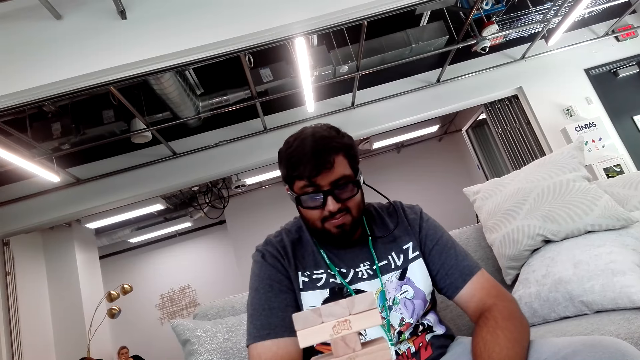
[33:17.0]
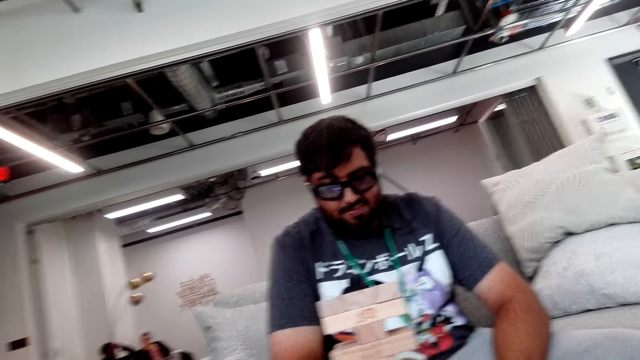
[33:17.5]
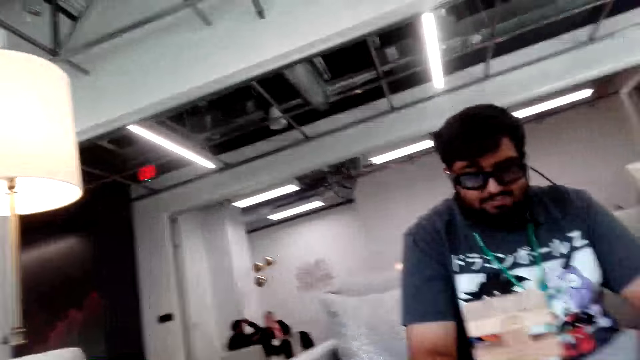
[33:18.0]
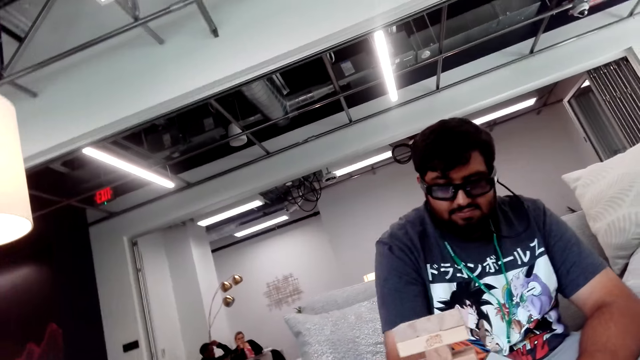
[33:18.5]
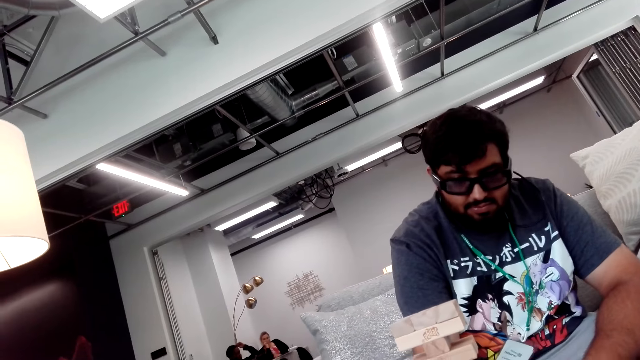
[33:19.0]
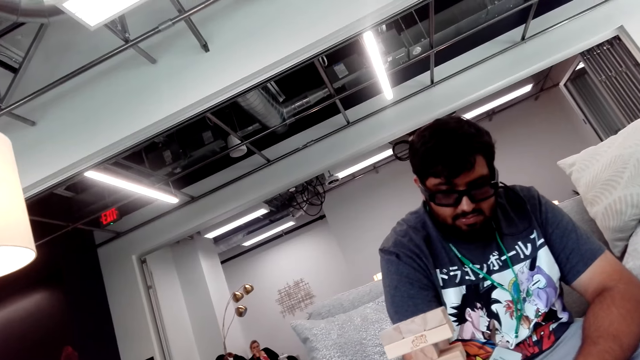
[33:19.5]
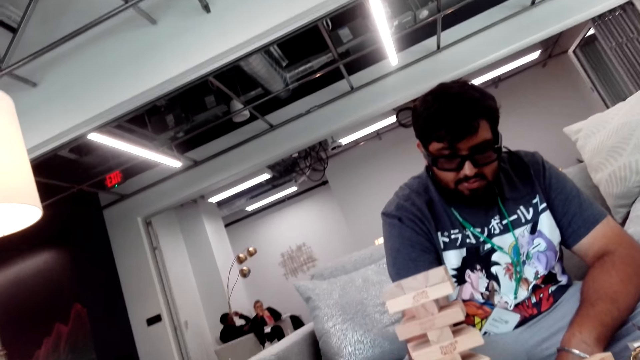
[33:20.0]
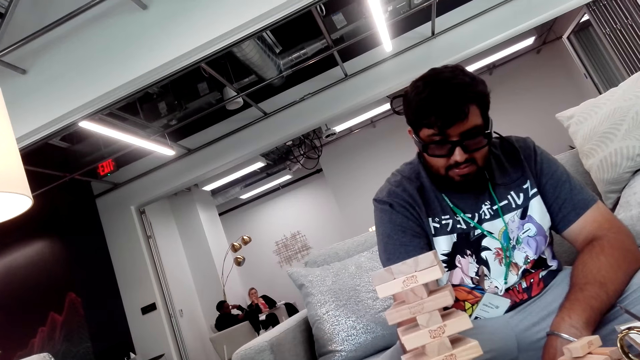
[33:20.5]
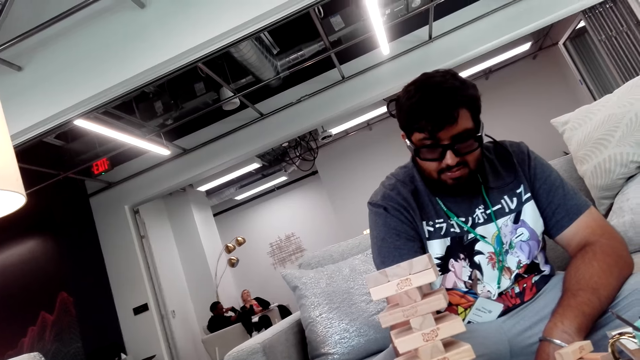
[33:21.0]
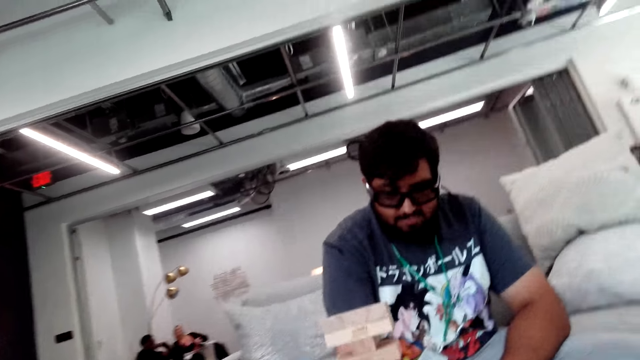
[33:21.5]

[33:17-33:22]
The man looks at the tower.

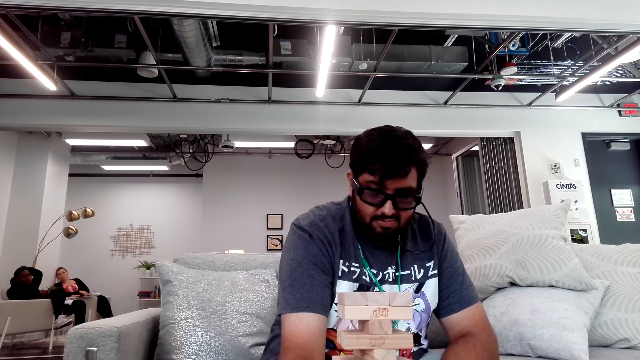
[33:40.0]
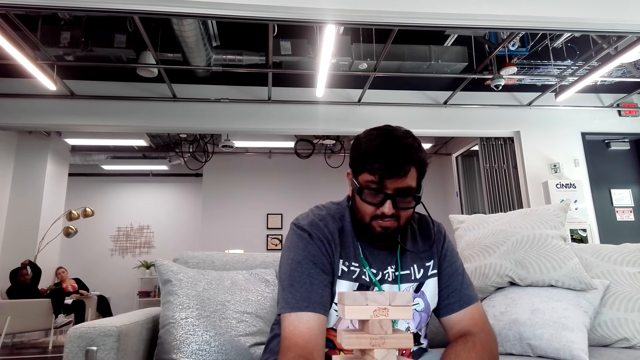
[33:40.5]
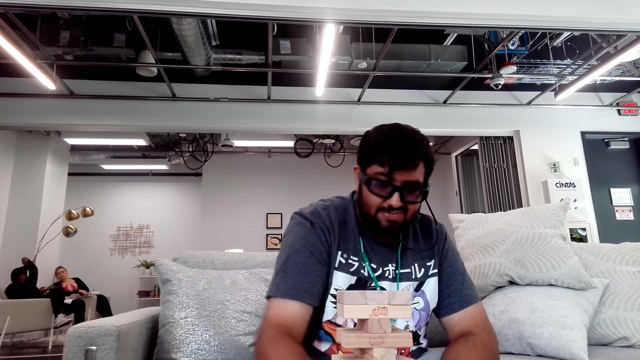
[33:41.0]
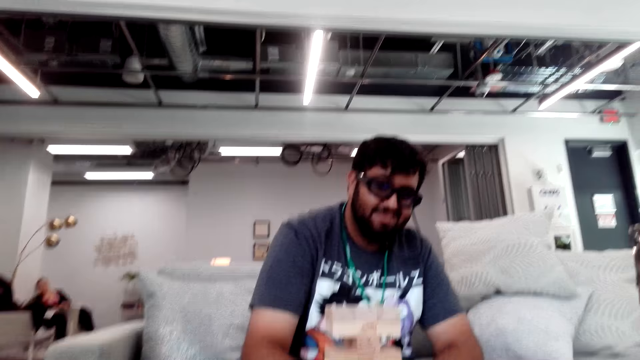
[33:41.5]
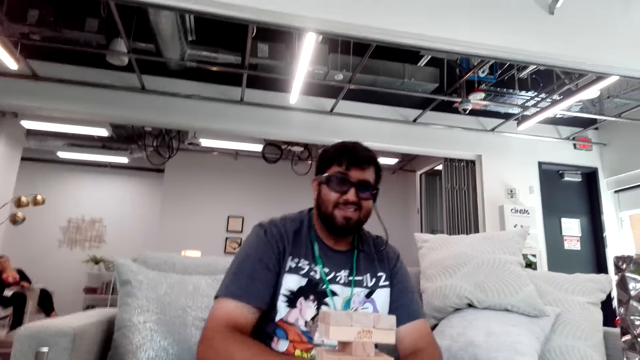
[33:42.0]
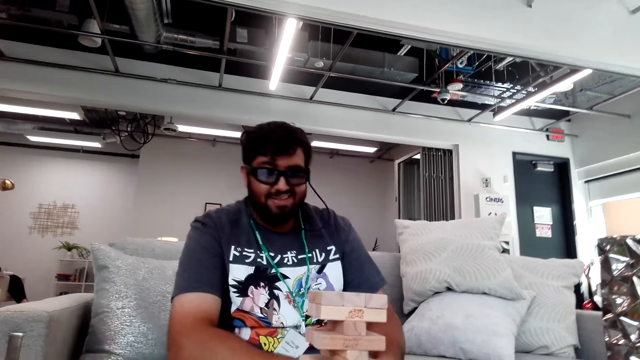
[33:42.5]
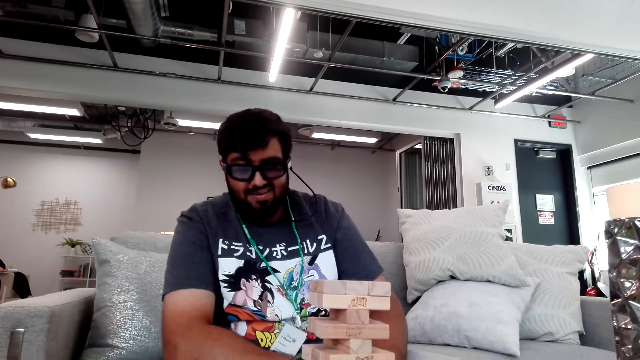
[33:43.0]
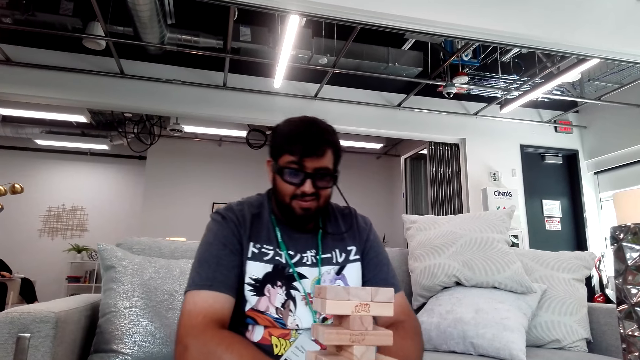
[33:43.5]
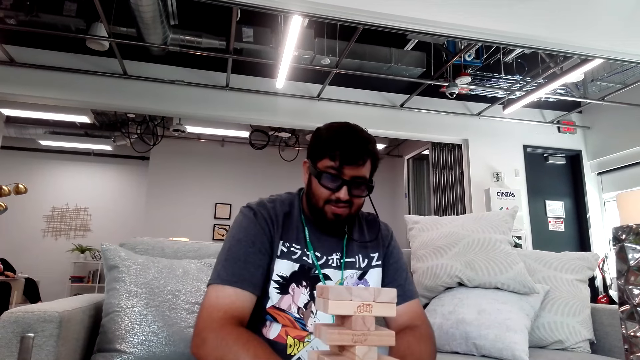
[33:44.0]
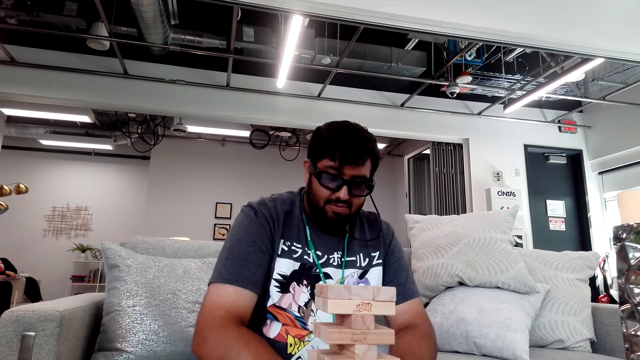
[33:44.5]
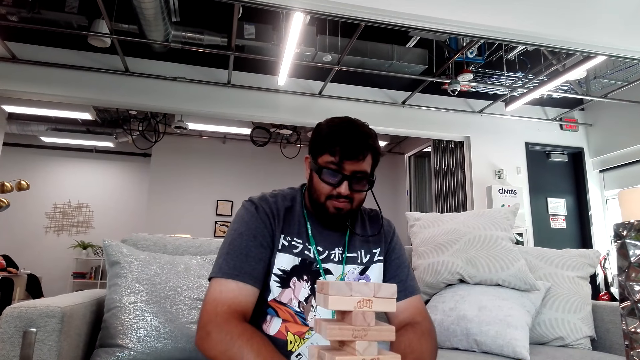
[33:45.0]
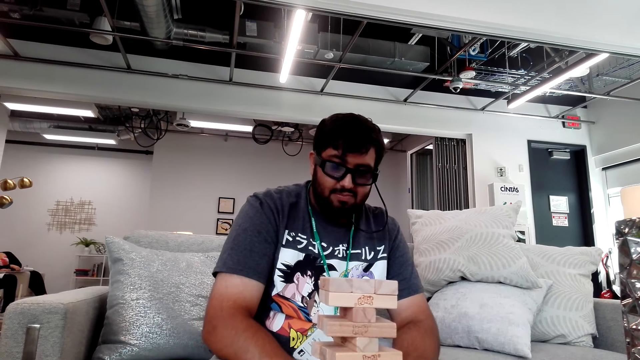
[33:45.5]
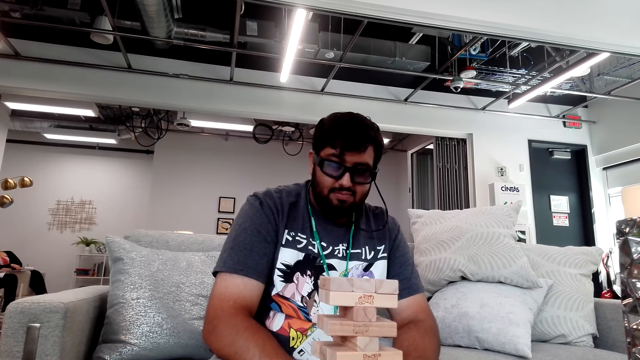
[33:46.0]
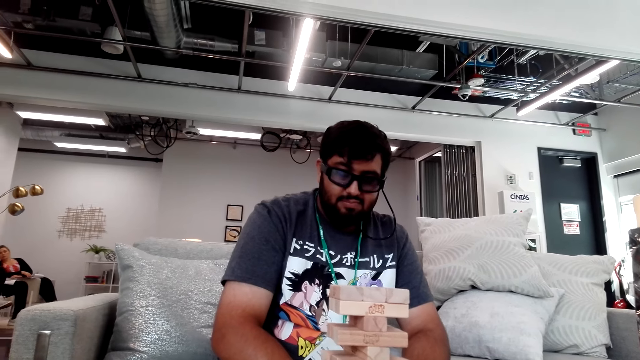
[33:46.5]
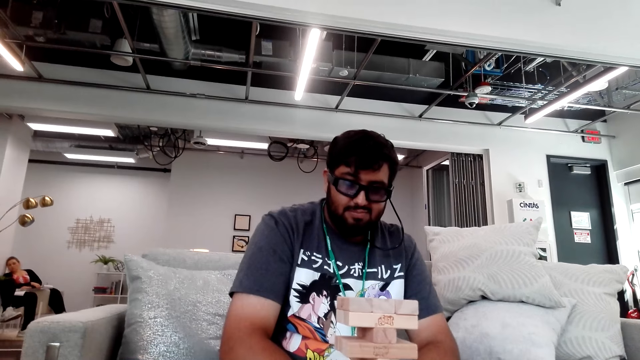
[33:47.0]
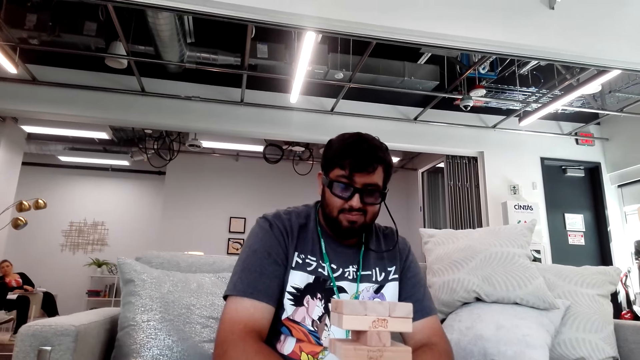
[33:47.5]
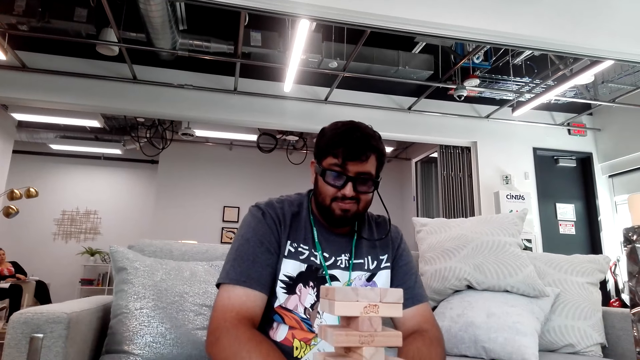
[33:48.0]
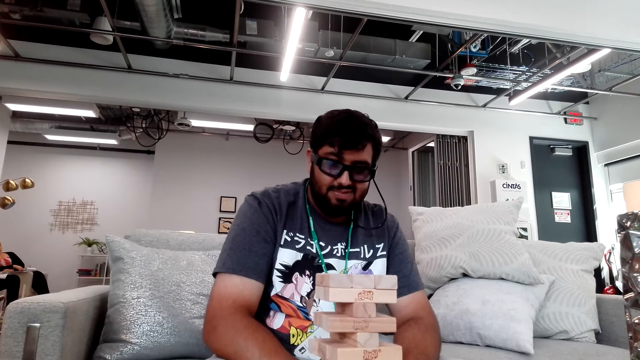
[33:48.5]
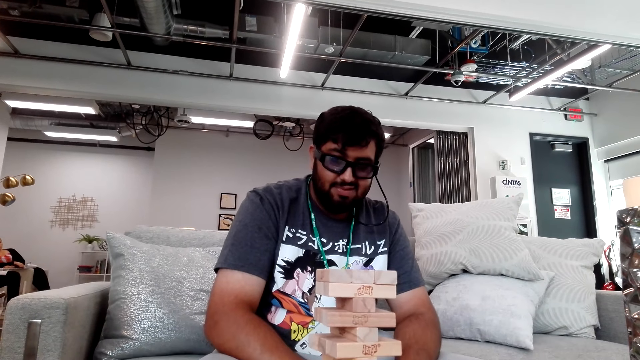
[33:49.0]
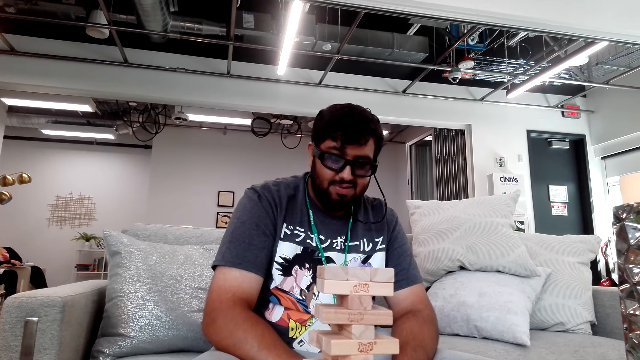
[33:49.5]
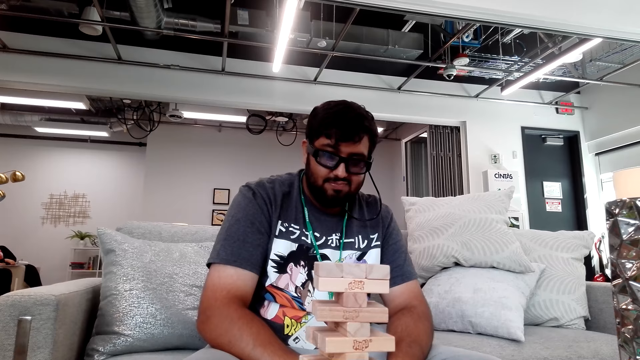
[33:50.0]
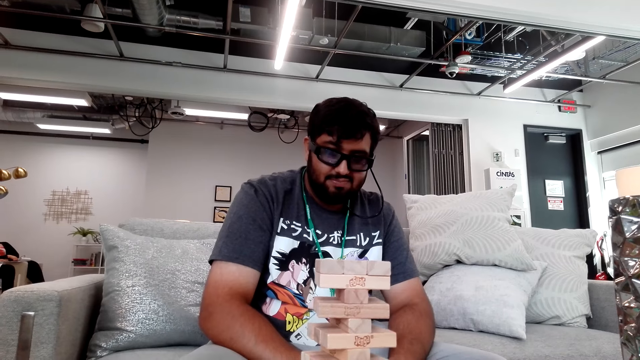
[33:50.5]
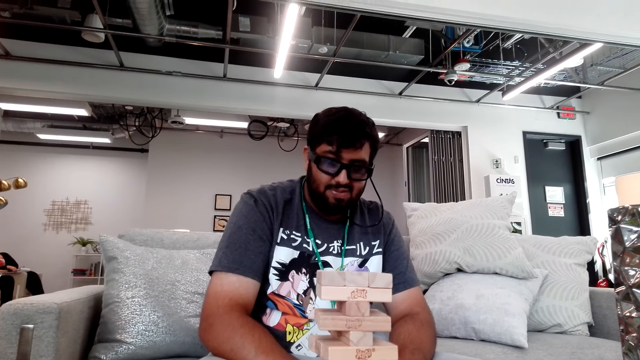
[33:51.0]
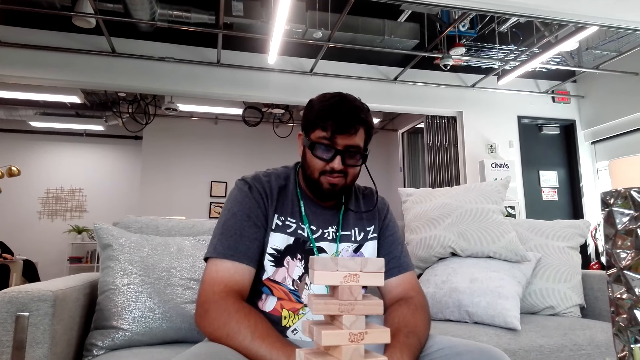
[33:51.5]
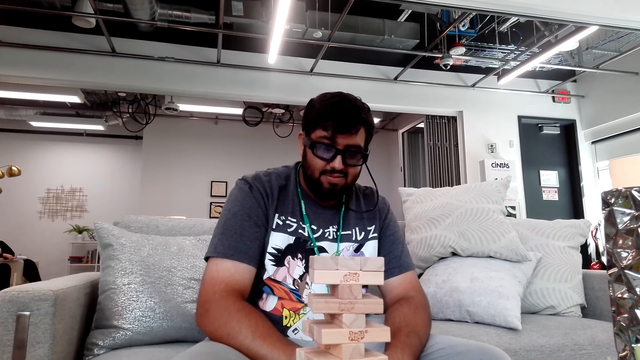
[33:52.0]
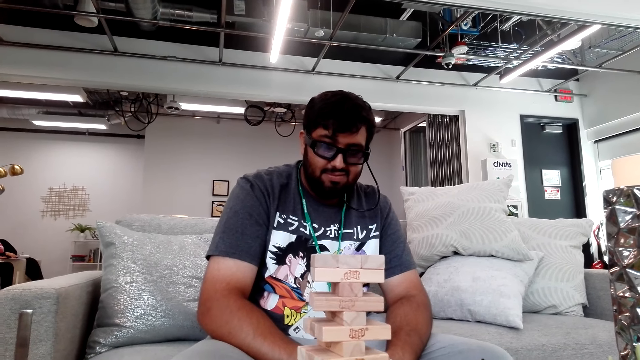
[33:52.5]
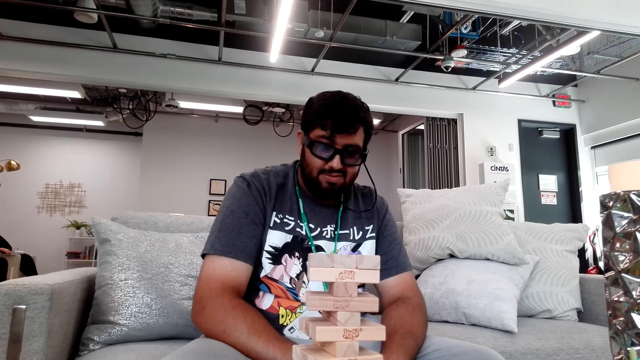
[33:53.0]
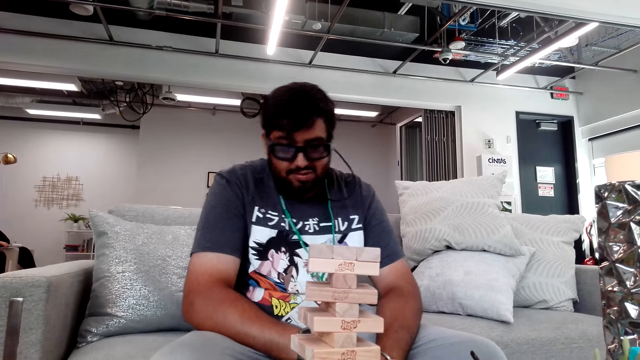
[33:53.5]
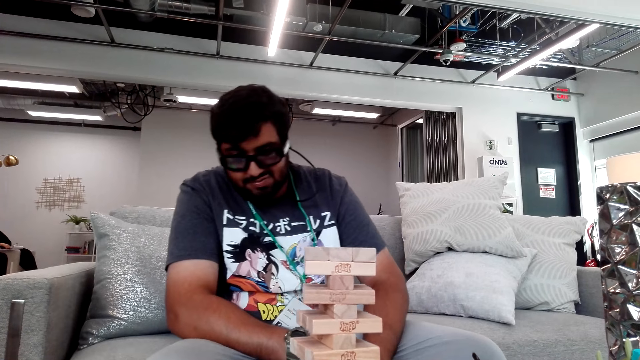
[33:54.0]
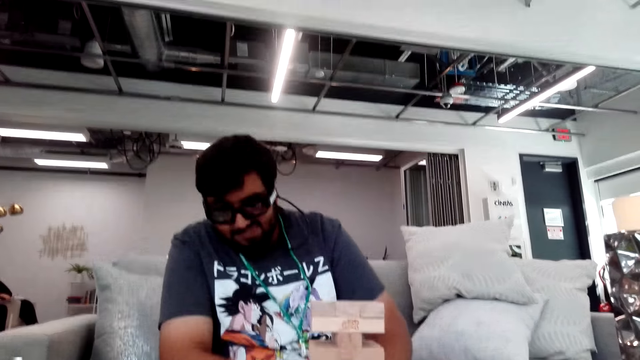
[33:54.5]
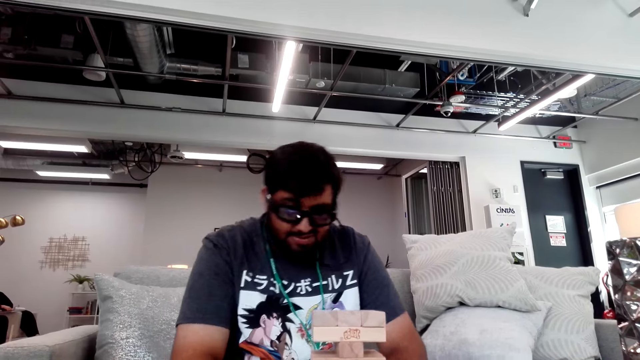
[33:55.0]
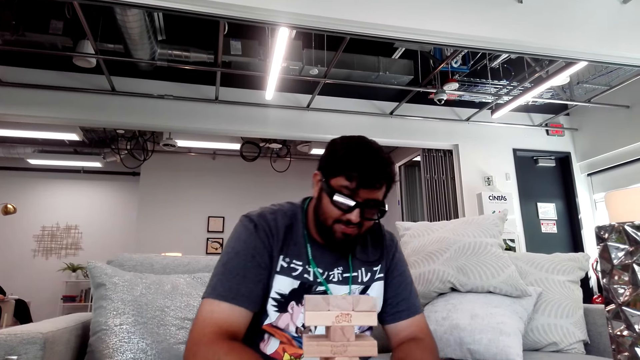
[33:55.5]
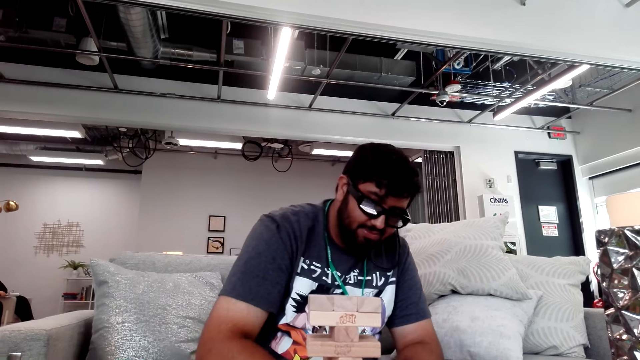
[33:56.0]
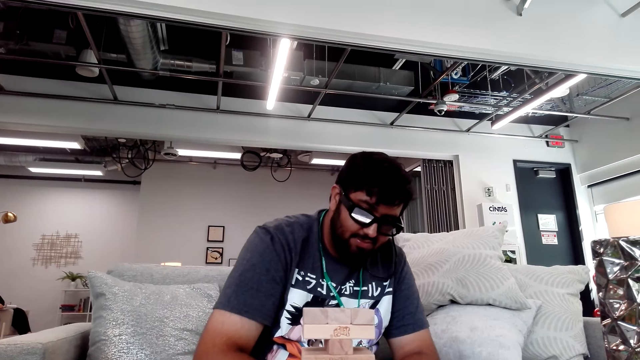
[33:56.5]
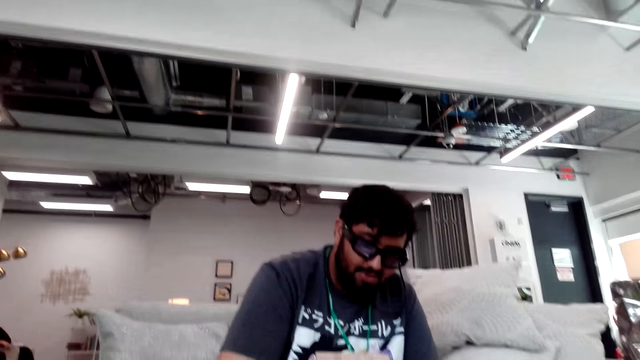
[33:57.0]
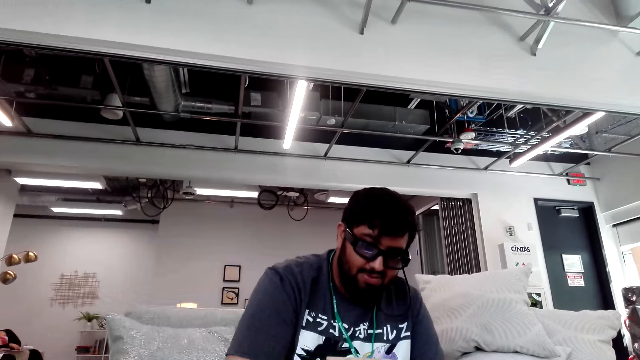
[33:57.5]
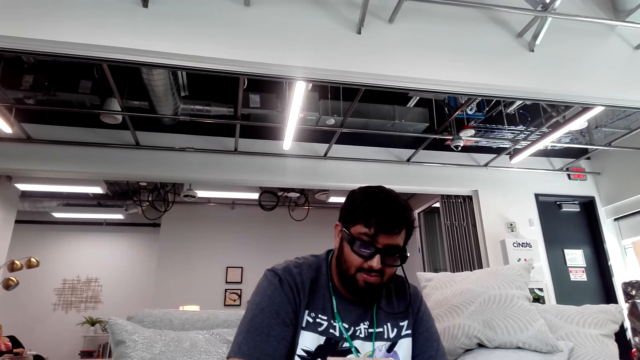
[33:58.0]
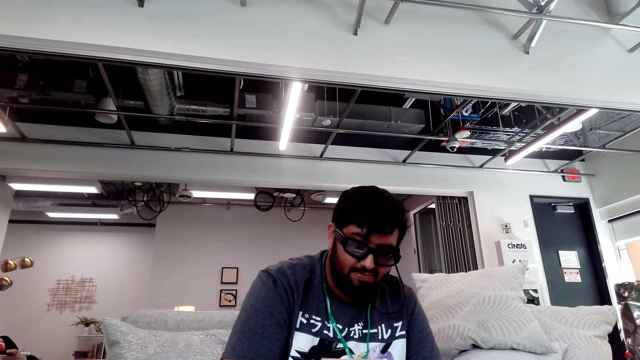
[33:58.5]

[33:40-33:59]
The camera wearer does something.
